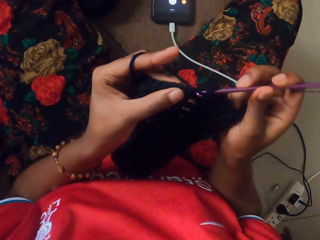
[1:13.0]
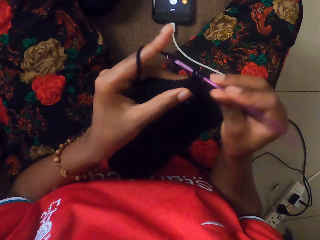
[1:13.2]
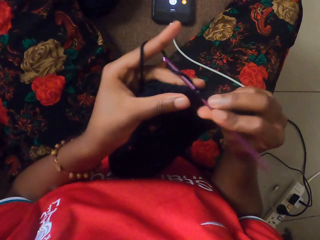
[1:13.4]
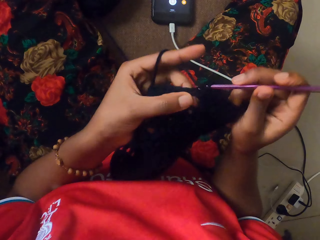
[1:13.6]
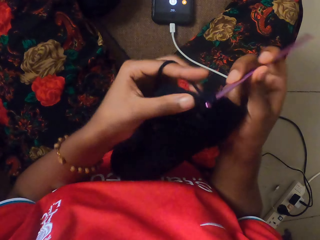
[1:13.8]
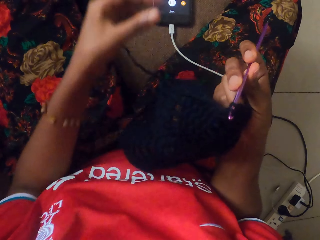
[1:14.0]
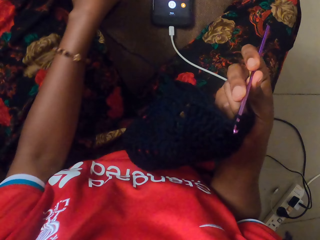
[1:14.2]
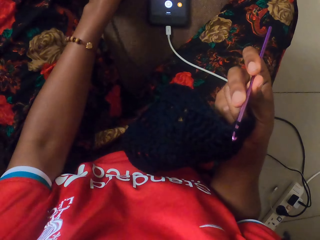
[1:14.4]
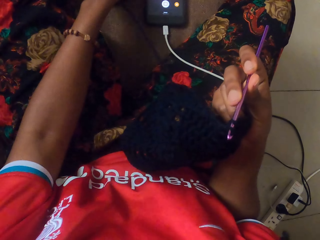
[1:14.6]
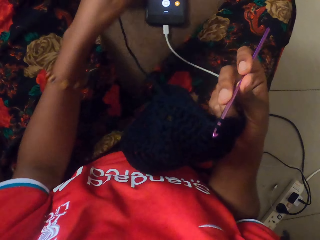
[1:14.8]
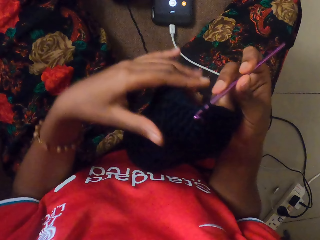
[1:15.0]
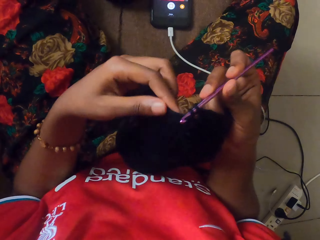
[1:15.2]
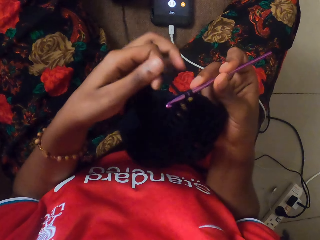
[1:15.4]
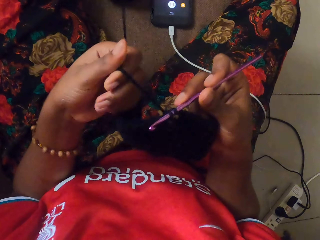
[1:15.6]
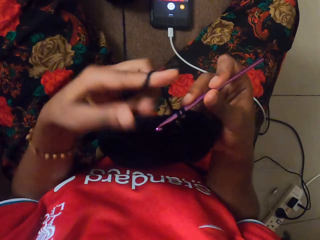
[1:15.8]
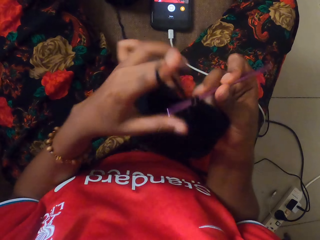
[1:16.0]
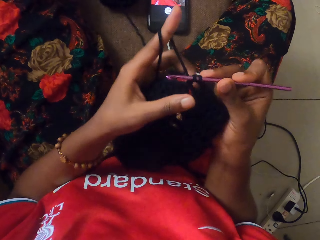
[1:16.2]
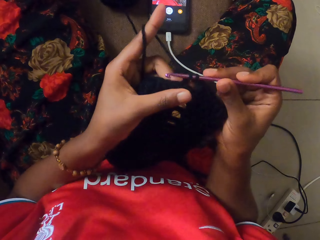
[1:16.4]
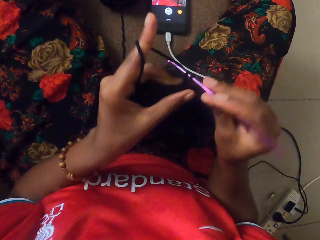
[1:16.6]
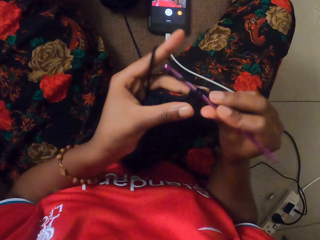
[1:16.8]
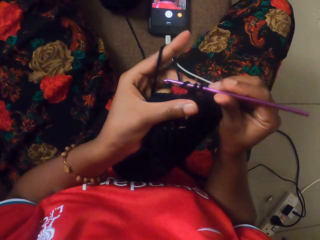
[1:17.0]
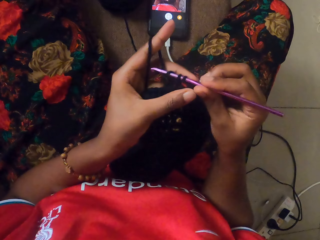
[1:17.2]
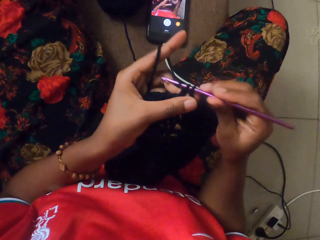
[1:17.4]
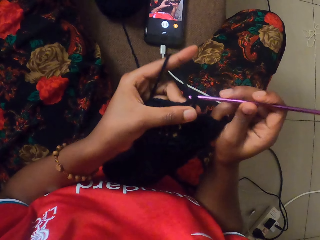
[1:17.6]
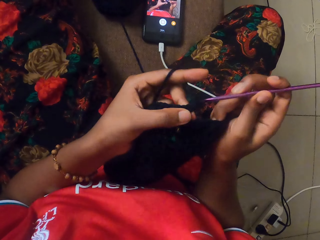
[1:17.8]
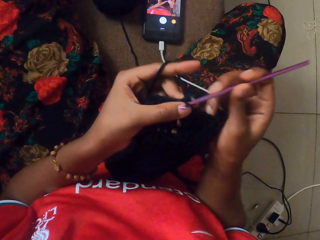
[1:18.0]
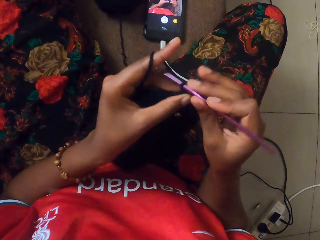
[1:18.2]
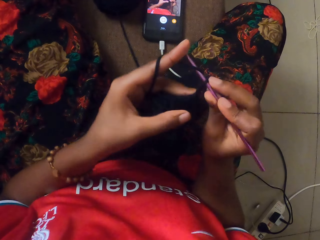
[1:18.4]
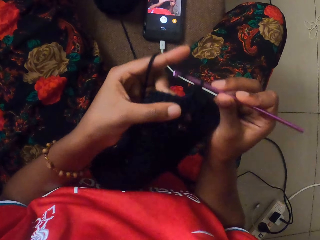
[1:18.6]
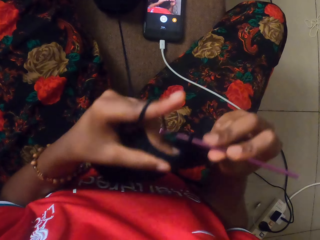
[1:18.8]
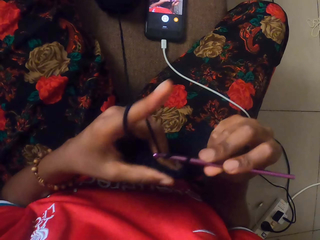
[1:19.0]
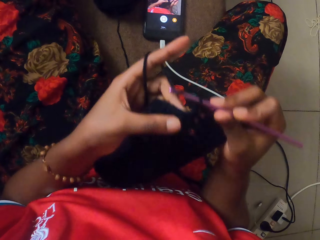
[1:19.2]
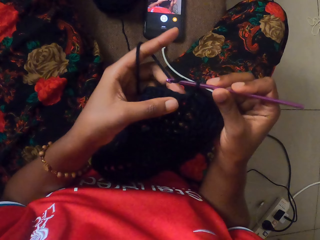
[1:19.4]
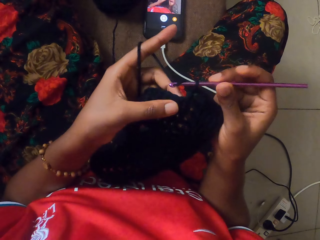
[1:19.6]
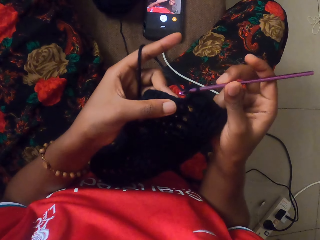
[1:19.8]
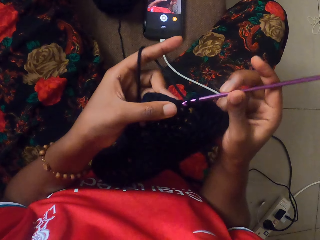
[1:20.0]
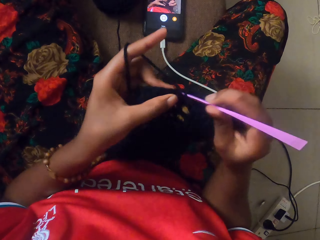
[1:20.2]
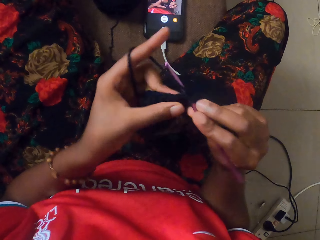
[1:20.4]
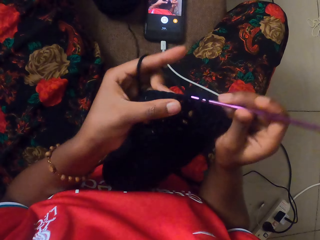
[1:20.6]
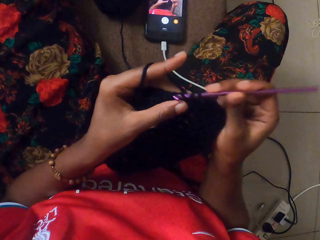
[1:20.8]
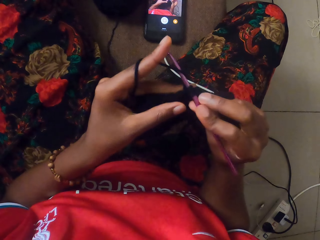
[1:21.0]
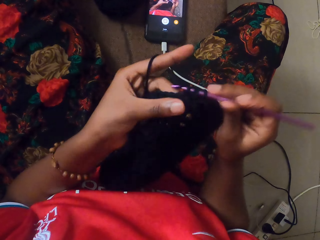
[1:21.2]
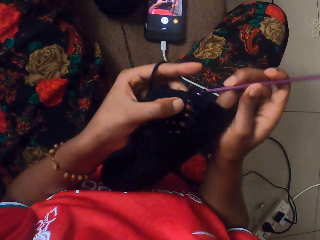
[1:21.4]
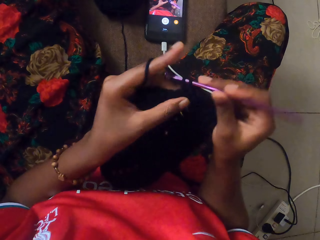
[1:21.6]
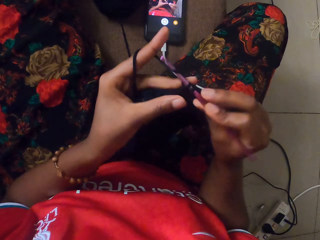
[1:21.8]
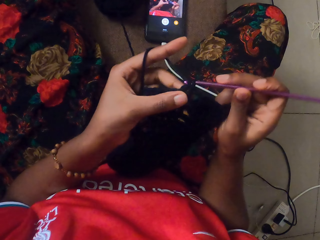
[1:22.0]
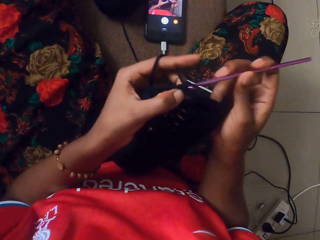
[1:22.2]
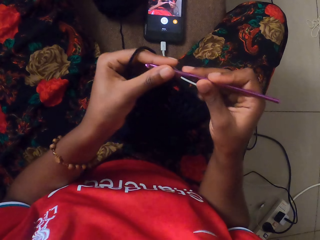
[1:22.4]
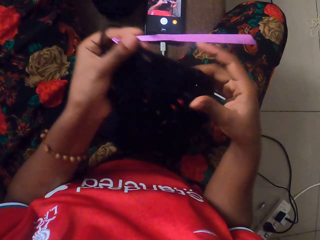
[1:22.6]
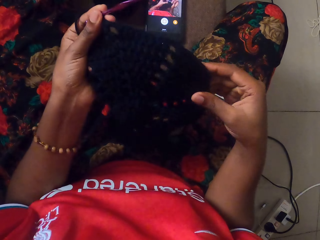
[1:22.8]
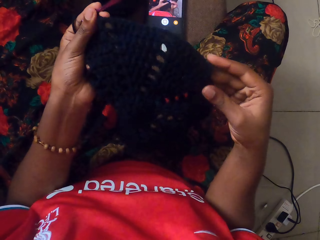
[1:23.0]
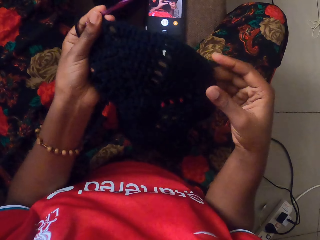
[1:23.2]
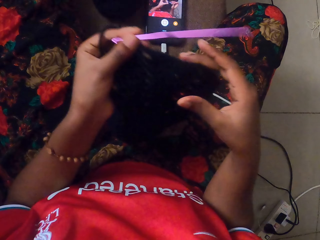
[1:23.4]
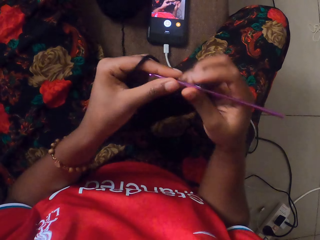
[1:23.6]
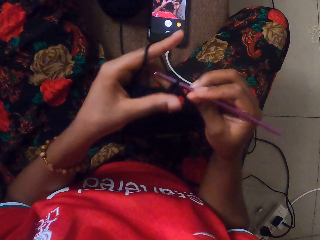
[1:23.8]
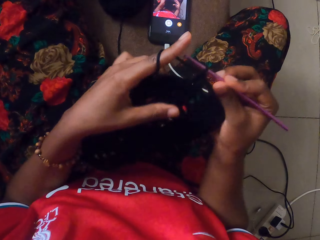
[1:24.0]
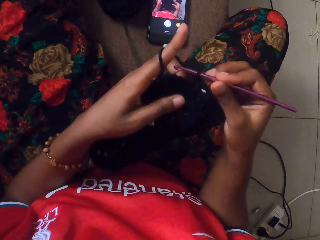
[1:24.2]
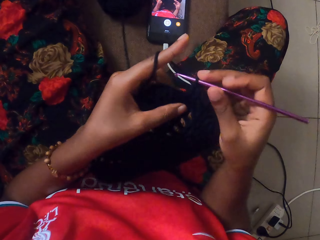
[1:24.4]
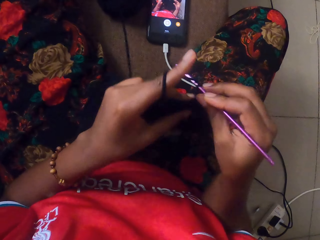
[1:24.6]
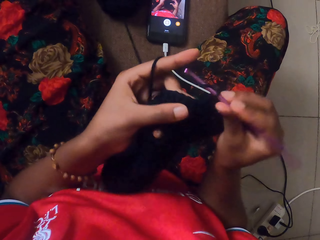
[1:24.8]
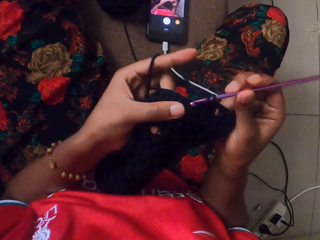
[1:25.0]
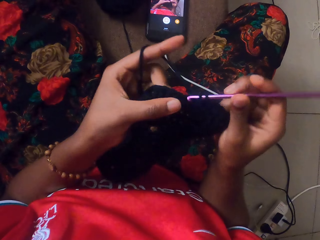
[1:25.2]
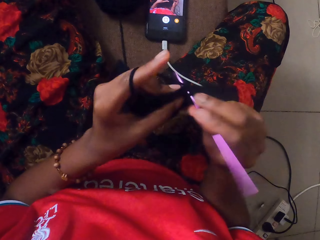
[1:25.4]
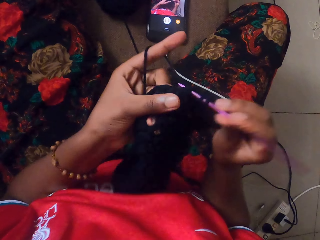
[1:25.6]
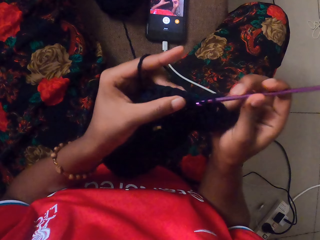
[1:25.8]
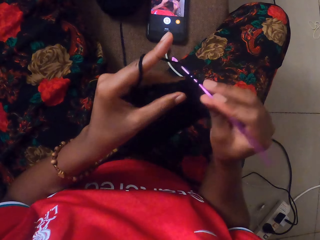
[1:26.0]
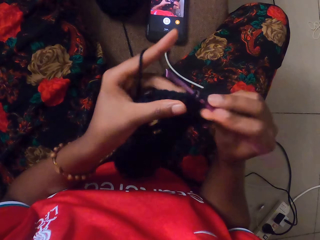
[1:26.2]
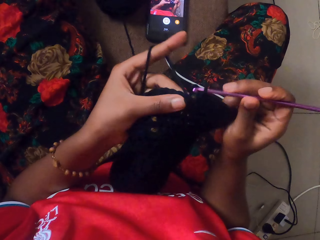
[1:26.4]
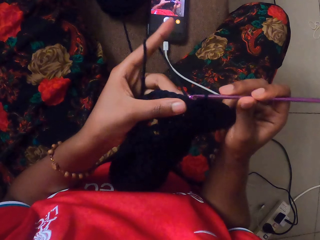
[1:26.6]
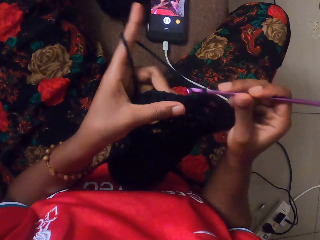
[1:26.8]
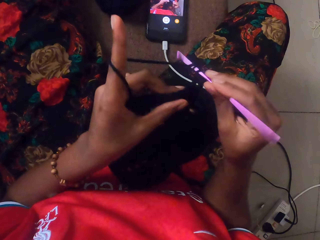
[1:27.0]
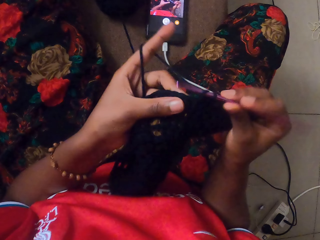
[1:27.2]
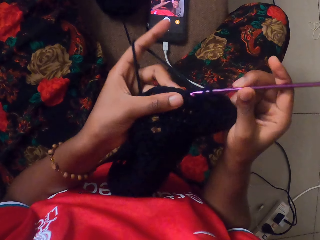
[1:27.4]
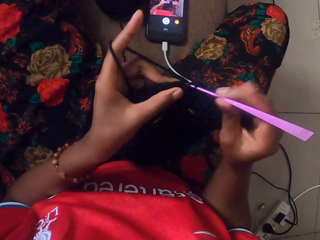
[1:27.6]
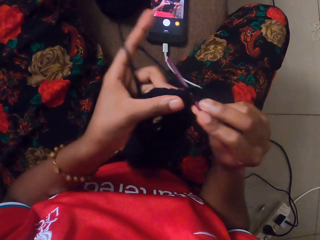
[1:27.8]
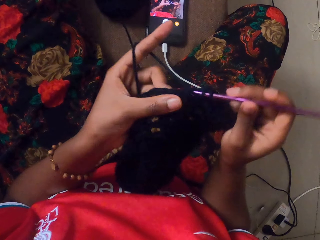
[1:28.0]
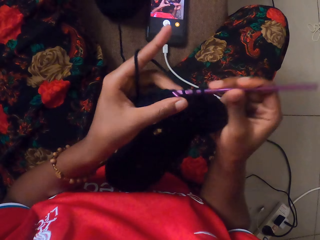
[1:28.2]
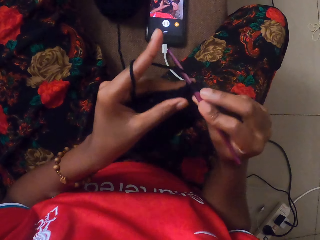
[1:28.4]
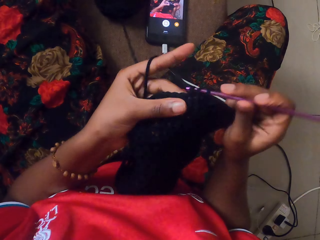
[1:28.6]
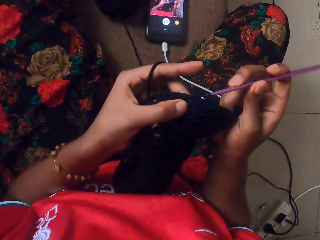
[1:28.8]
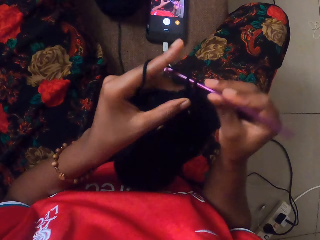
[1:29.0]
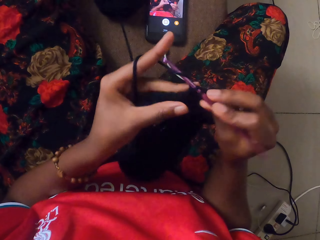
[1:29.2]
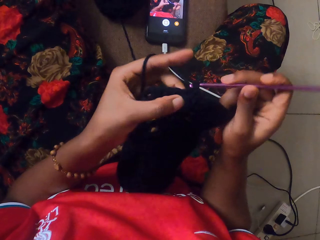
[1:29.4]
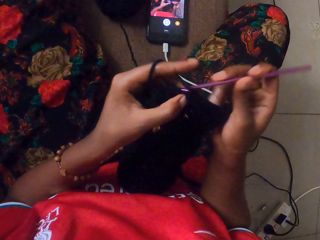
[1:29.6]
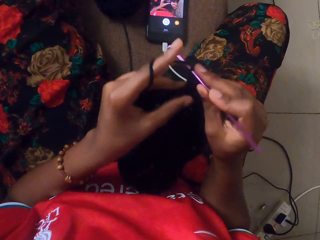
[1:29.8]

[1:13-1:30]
The camera wearer touches a pack of yarn on a chair with her left hand. She drops the yarn. She rolls the yarn on her finger. She crochets the yarn in her left hand with the crochet hook in her right hand. She moves the crochet hook in her right hand to her left hand. She holds the crocheted yarn in both hands. She counts the crochet stitches on the crocheted yarn in her left hand with her right hand. She crochets the yarn in her left hand with the crochet hook in her right hand.

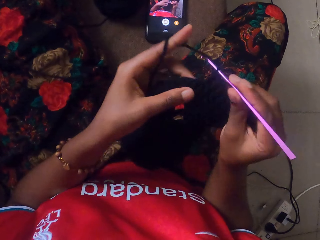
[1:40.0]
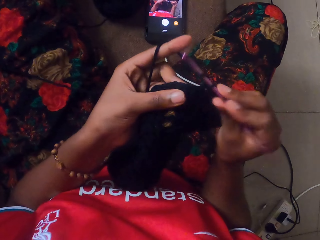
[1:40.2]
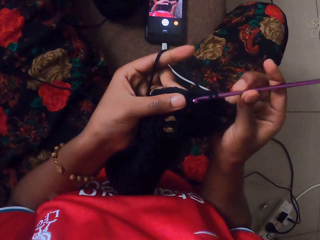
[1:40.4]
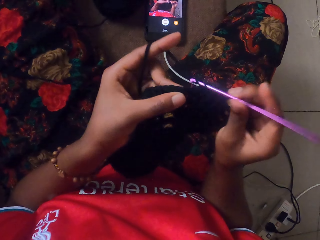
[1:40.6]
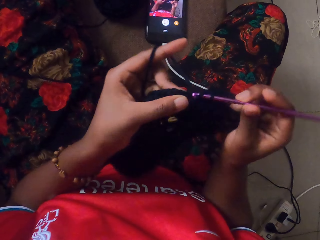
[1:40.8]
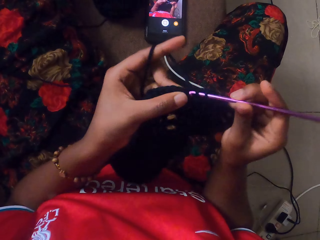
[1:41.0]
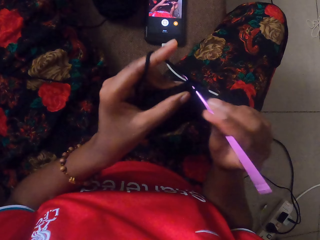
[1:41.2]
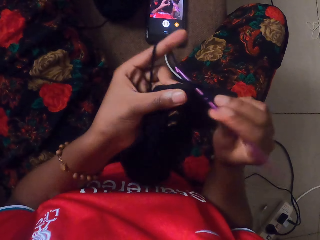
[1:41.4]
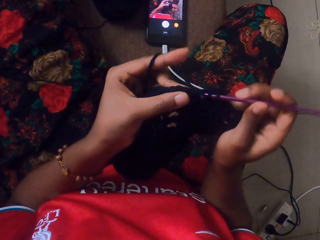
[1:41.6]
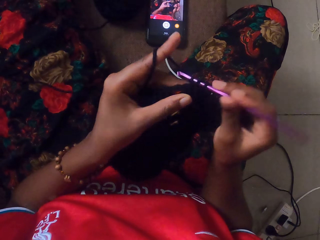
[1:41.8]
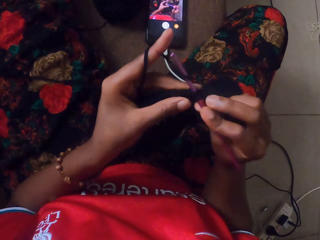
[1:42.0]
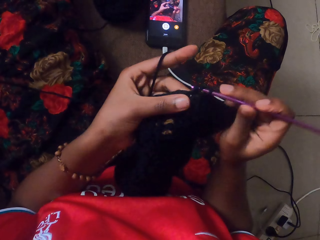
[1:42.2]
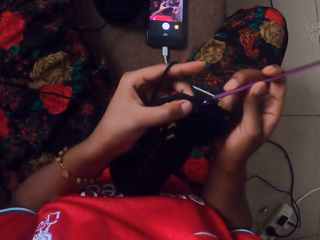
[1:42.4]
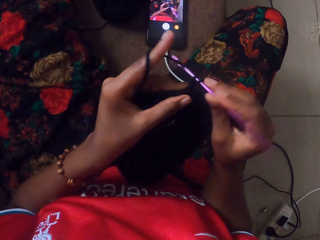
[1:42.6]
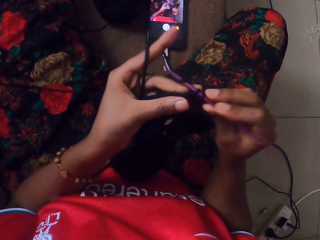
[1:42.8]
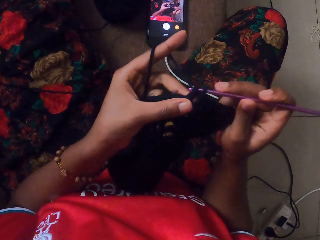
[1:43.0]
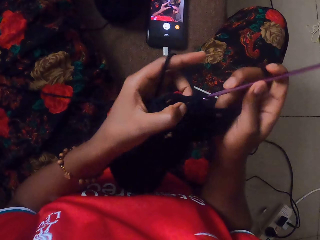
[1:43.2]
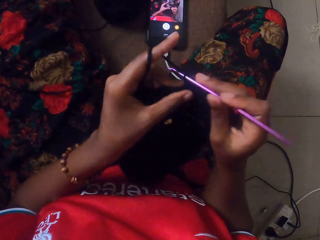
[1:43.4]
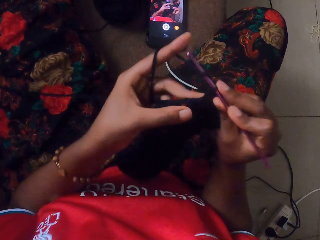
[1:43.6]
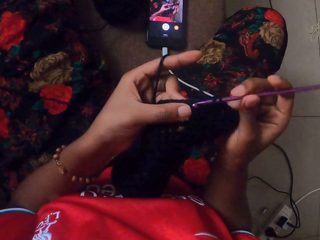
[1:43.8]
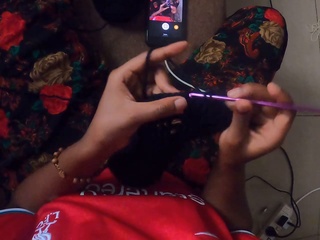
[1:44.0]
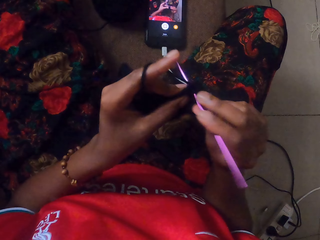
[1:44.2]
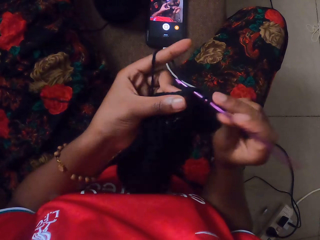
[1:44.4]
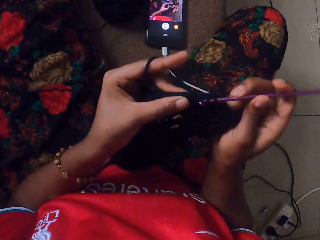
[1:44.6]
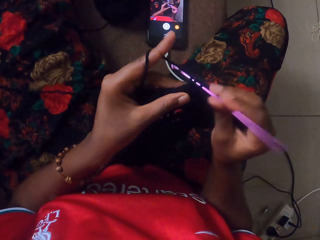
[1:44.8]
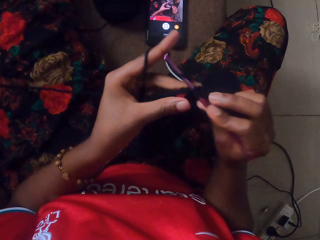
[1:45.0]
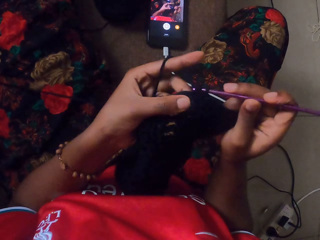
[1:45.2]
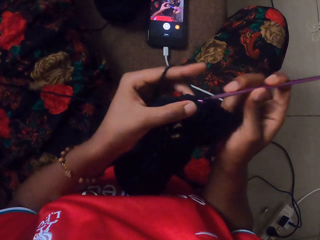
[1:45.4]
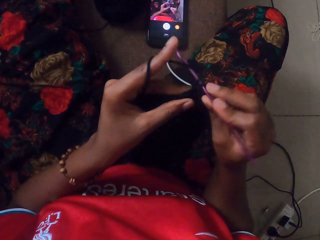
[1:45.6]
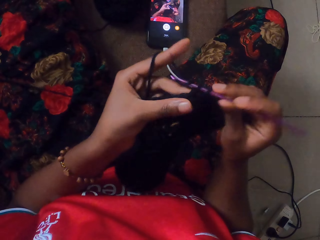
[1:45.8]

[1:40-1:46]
The camera wearer crochets the yarn in her left hand with the crochet hook in her right hand.
